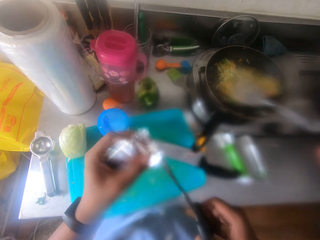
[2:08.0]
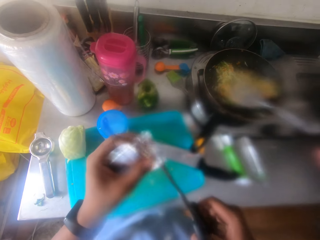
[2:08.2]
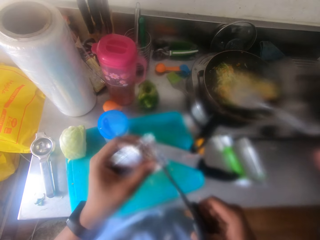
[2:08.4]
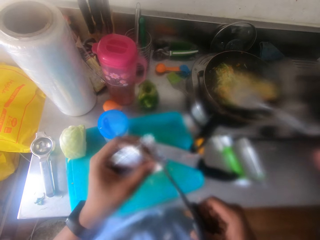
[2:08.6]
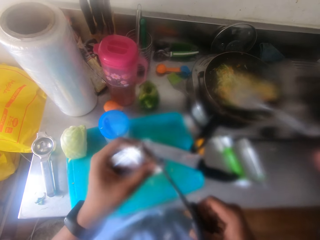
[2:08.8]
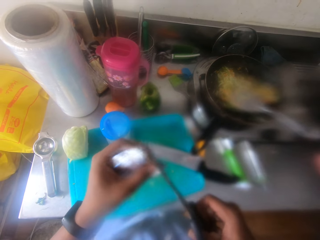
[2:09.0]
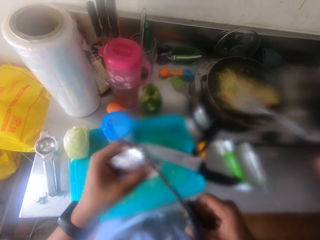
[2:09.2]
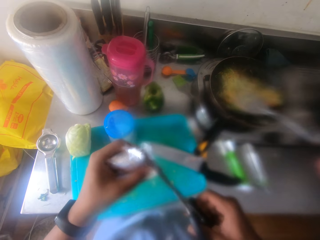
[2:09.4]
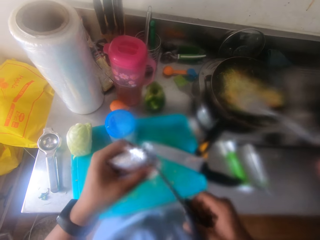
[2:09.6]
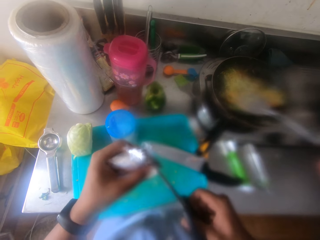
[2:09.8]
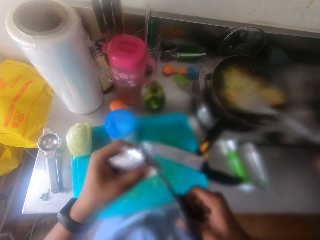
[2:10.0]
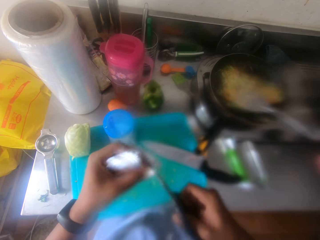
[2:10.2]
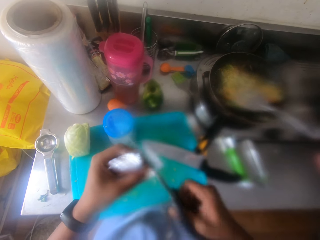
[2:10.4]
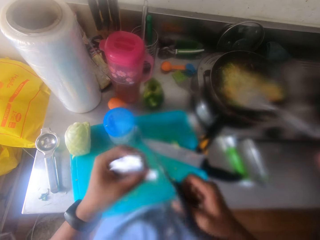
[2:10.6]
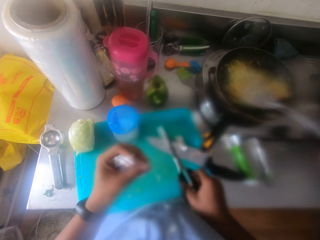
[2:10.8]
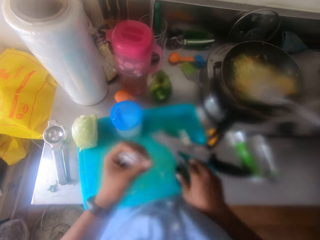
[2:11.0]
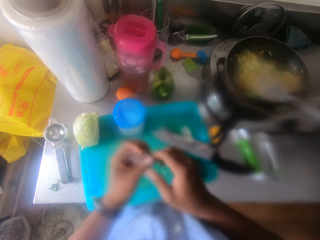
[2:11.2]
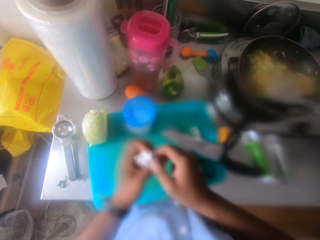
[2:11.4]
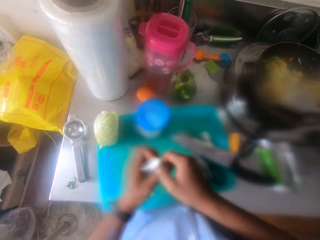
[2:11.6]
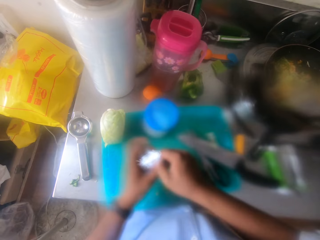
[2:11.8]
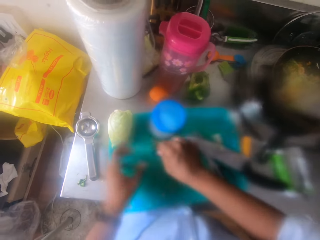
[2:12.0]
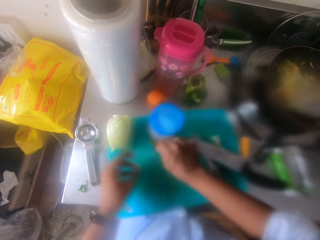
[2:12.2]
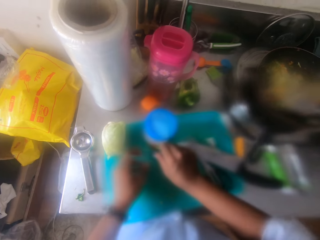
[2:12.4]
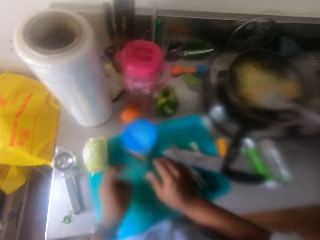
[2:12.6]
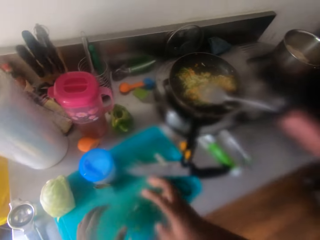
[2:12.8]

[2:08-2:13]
The camera wearer cuts the sachet with the pair of scissors. They drop the pair of scissors on the kitchen slab. They exchange the hand with the sachets. They drop the sachets on the chopping board.

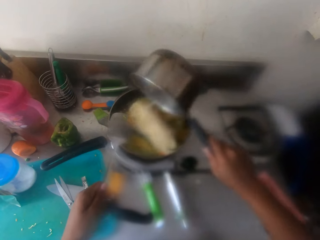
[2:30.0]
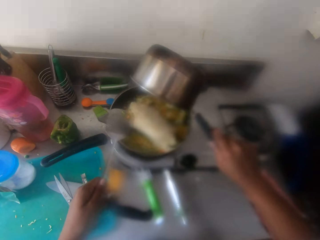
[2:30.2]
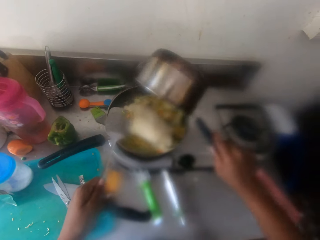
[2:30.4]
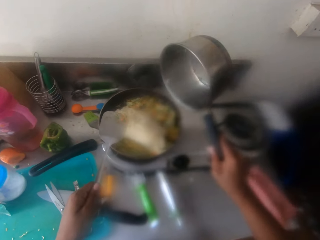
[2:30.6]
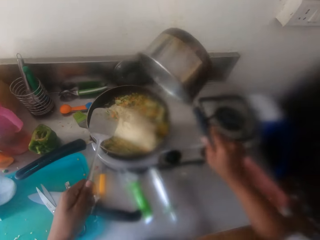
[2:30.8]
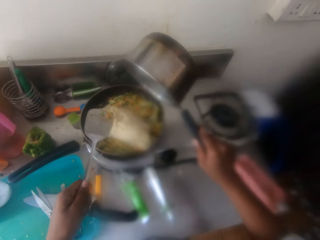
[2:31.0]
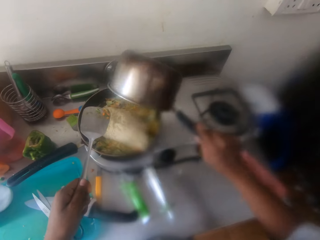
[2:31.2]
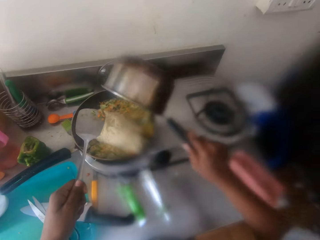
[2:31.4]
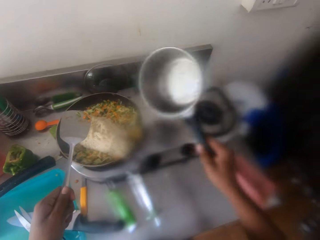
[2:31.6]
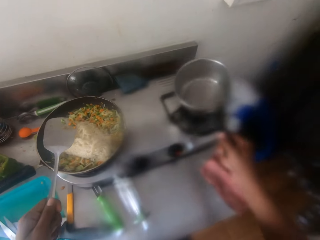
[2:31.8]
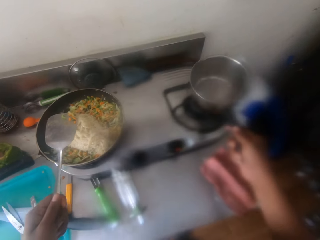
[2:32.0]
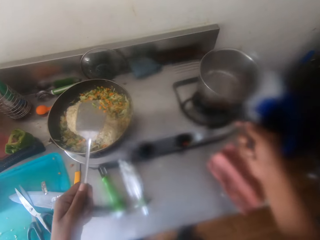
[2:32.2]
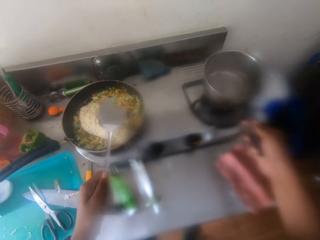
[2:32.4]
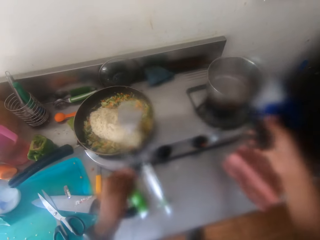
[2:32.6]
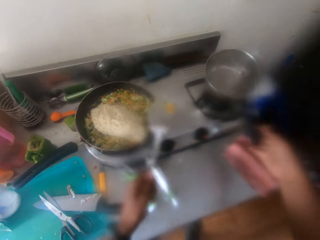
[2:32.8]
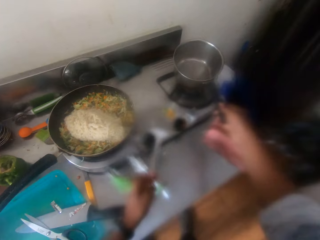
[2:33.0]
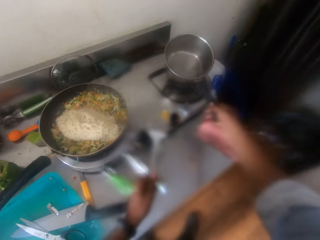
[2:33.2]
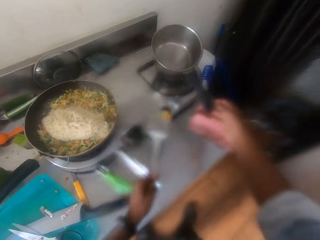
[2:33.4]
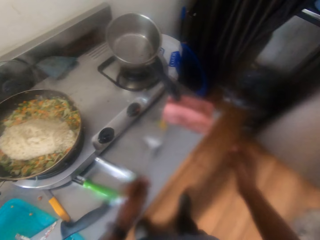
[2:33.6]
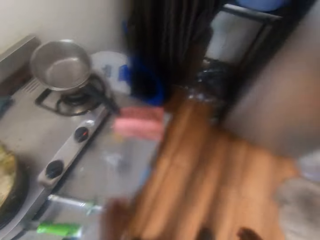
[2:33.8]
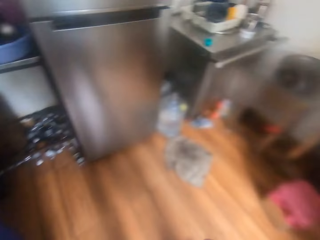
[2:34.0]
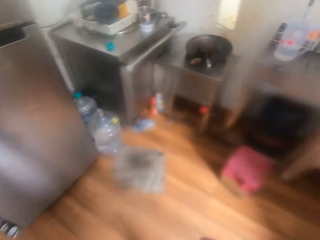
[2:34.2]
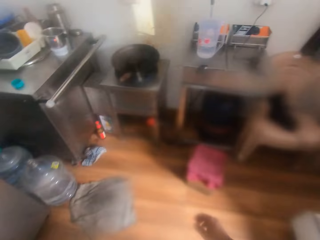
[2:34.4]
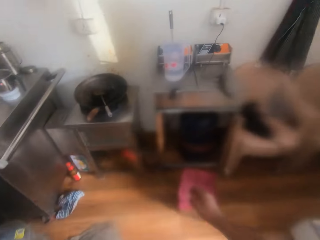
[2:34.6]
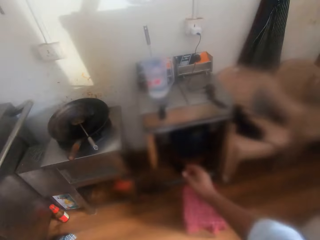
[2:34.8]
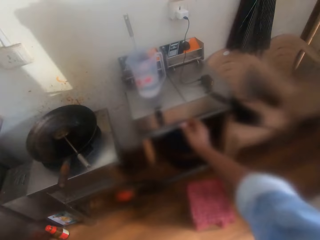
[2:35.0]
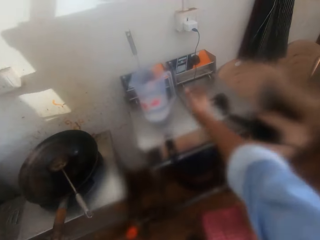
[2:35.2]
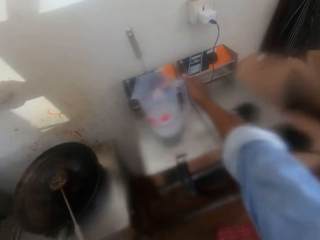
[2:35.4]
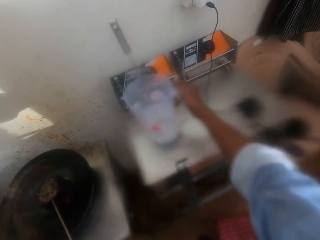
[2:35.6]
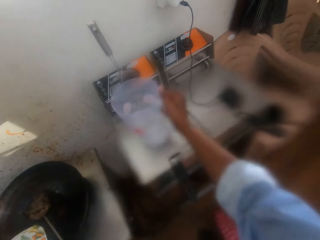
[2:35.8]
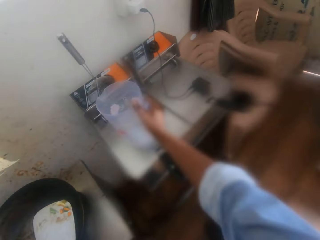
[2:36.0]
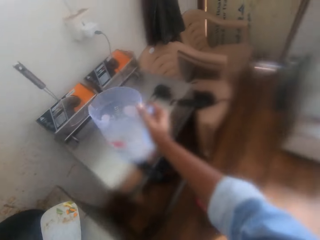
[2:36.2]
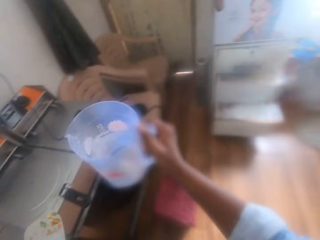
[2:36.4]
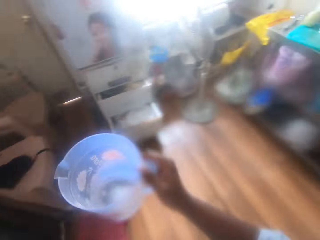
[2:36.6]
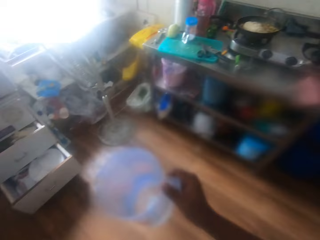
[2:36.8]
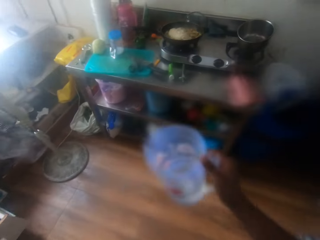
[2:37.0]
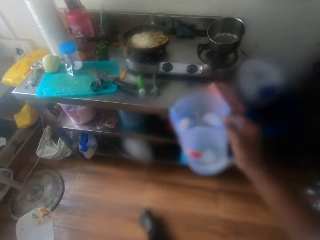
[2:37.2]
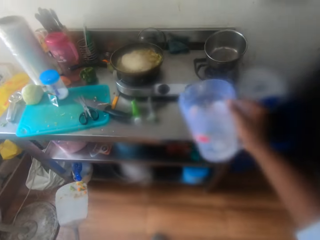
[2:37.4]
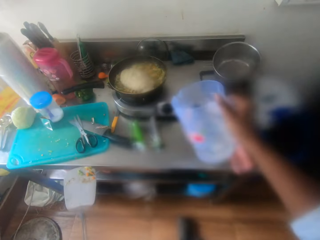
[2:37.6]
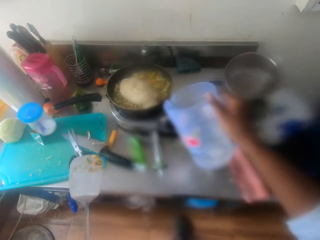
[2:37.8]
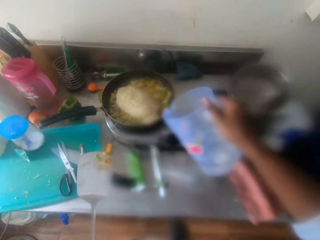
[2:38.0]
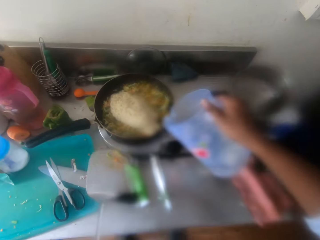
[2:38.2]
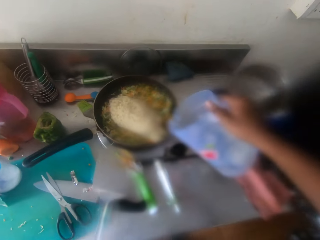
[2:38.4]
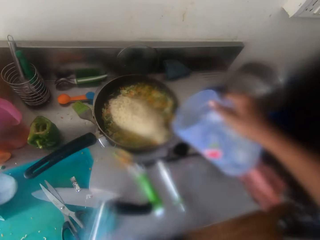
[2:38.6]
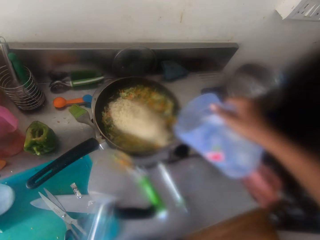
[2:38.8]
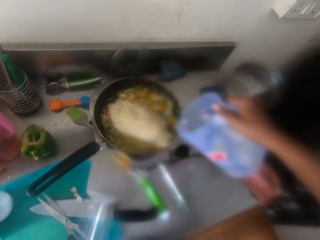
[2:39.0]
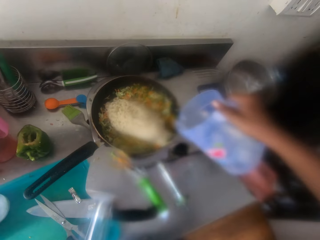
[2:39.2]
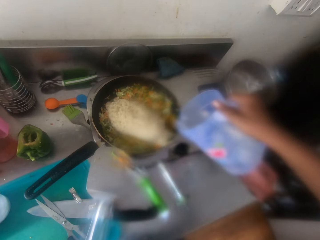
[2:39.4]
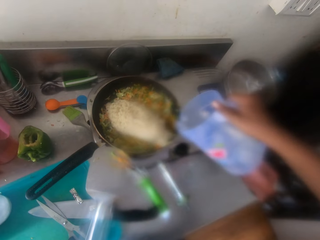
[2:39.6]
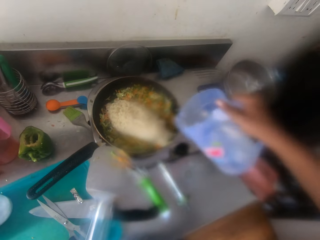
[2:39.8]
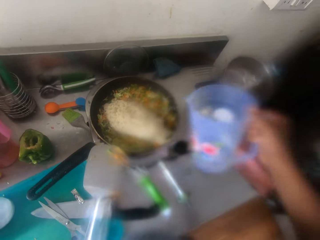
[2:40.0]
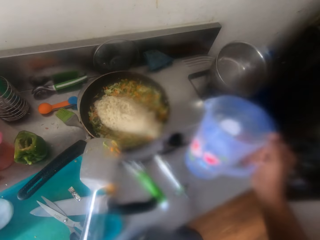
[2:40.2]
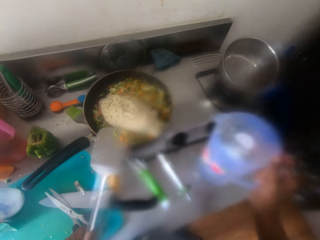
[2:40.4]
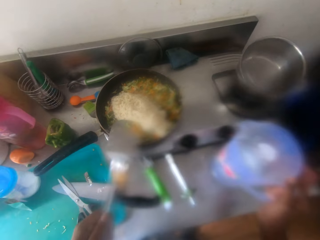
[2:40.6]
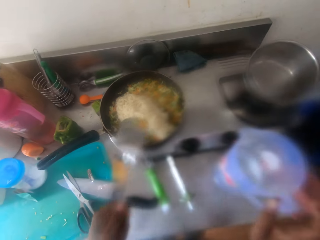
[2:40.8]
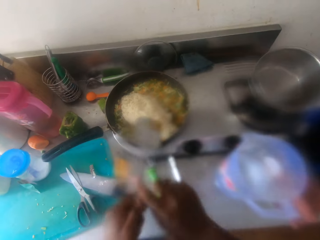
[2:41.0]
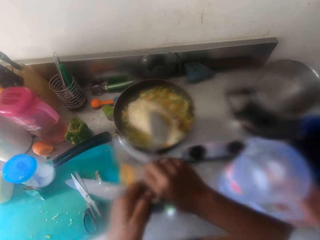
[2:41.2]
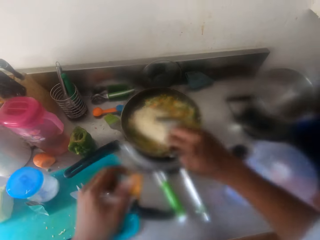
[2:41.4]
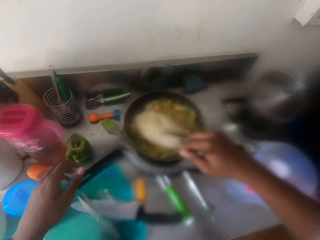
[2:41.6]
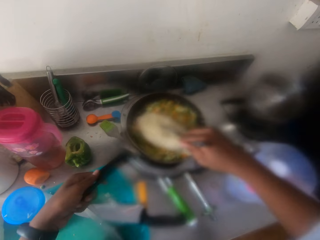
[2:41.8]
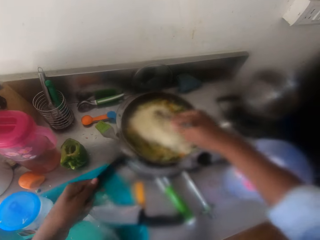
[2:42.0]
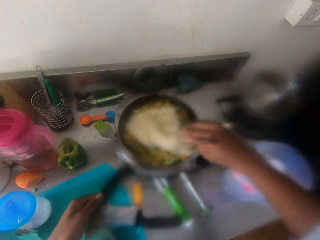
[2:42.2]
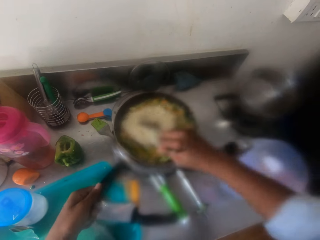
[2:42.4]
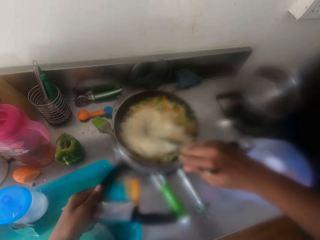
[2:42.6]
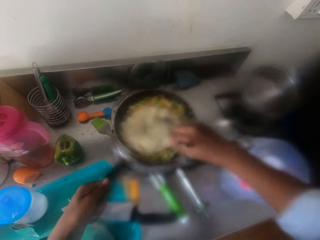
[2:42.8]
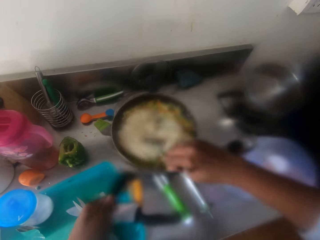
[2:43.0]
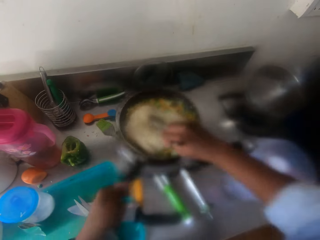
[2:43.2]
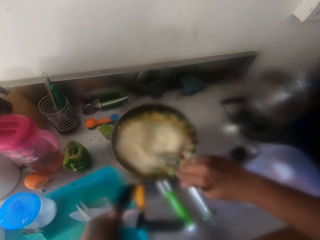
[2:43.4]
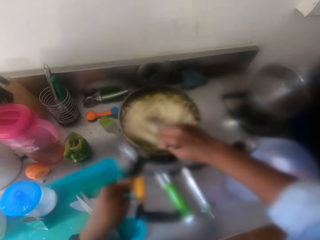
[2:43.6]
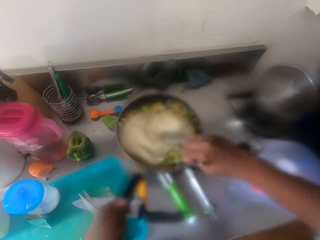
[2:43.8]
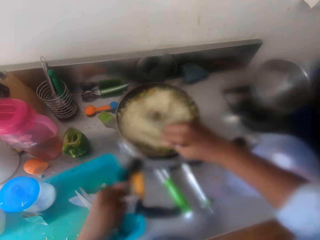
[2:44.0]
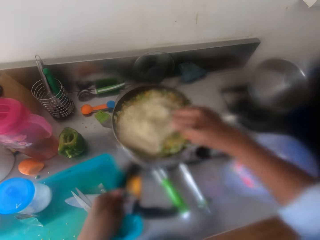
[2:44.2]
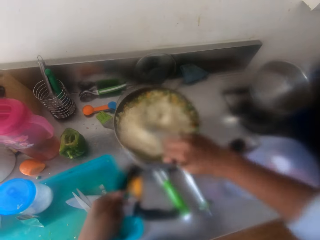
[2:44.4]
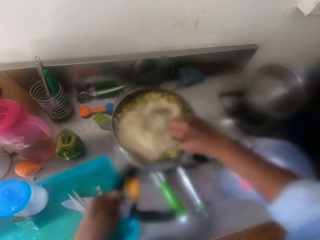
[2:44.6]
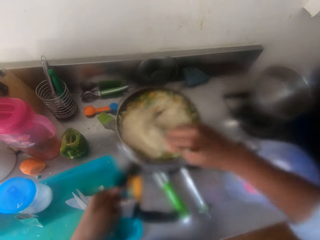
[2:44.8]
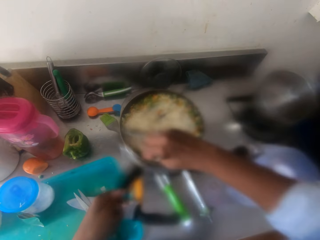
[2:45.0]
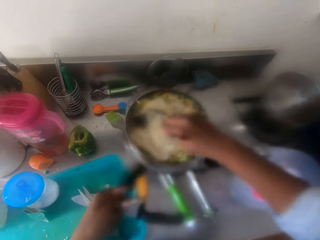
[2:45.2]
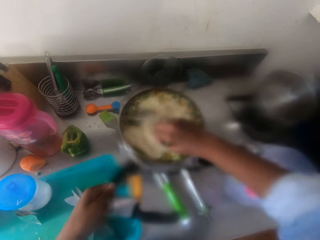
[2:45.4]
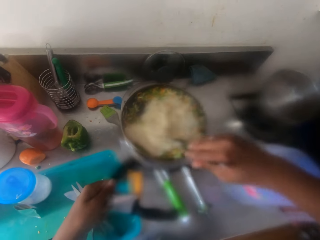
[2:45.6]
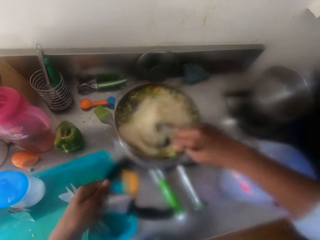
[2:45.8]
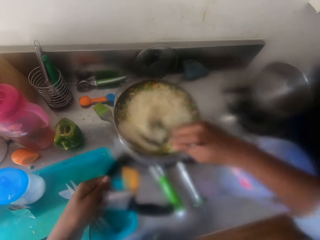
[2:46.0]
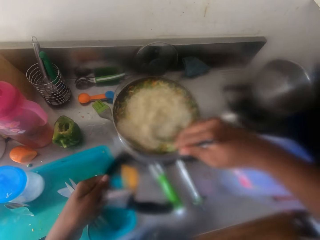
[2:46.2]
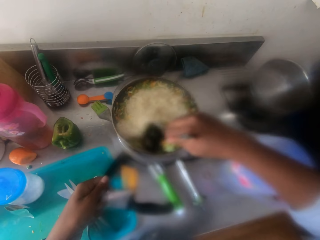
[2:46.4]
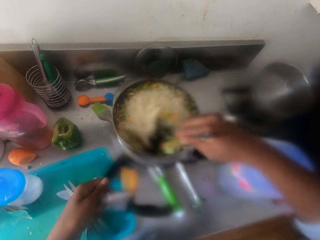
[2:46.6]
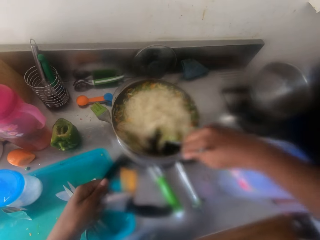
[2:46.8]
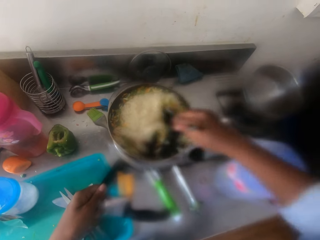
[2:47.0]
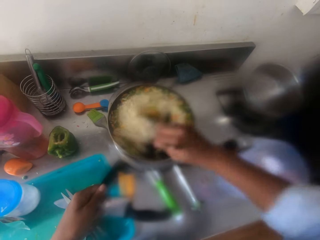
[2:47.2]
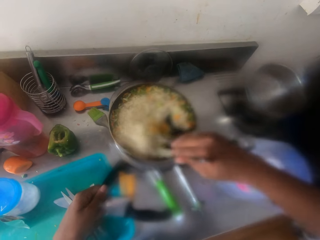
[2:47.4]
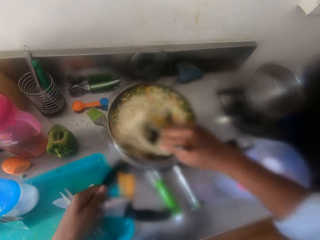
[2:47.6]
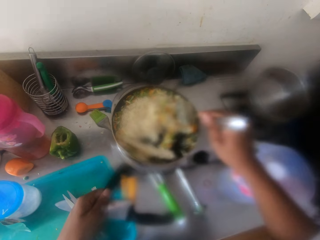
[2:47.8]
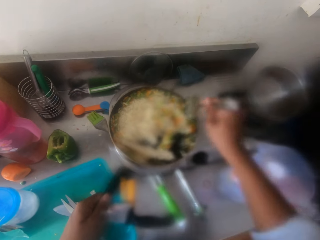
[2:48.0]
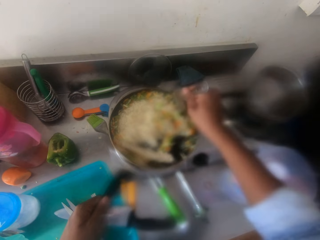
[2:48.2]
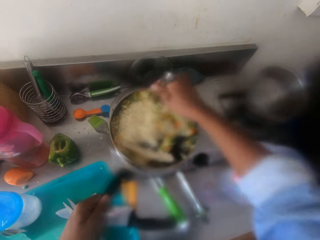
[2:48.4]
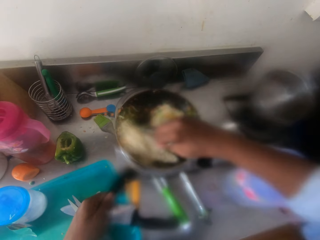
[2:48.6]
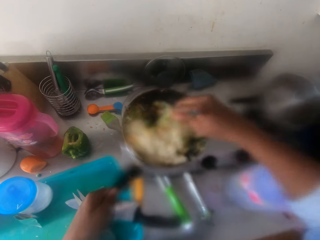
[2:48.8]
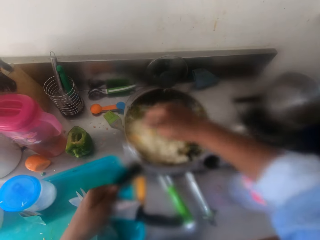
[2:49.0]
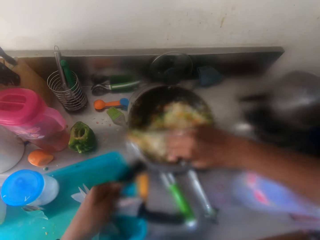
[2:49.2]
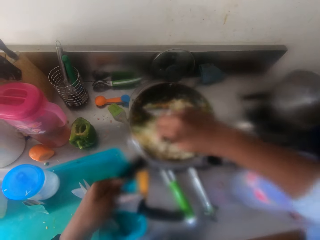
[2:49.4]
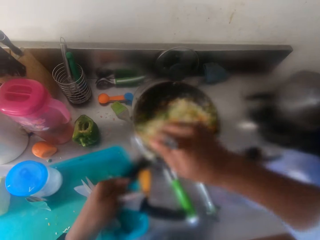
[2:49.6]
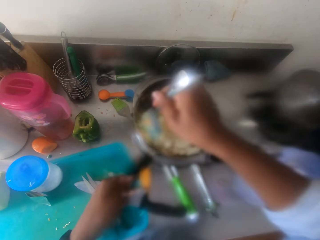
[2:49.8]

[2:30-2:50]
The camera wearer drops the pot on the gas cooker. He walks to the other side of the kitchen. He picks up a jug of water from the top of the oven machine. He walks back to the gas cooker. He pours water from the jug into the frying pan. He drops the jug on the kitchen slab. He passes the spoon to his right hand. He holds the frying pan handle with his left hand. He stirs the spaghetti and the vegetables in the frying pan together. He shakes the frying pan with his left hand.
